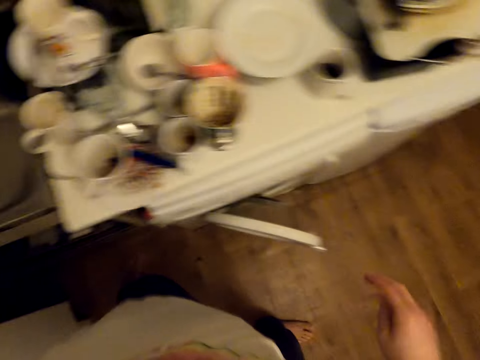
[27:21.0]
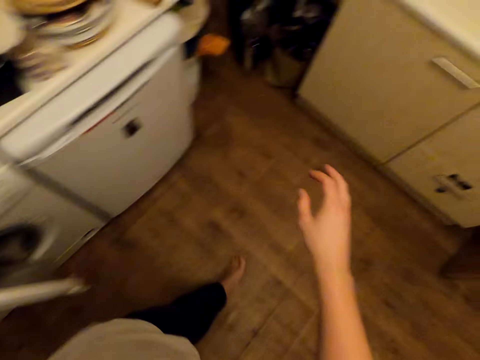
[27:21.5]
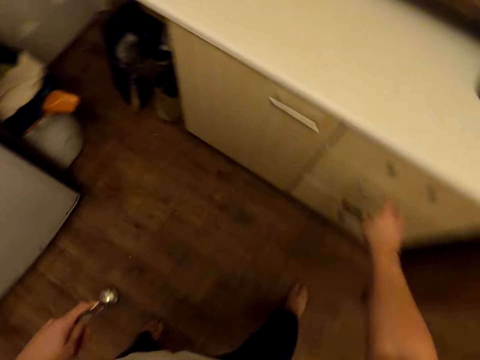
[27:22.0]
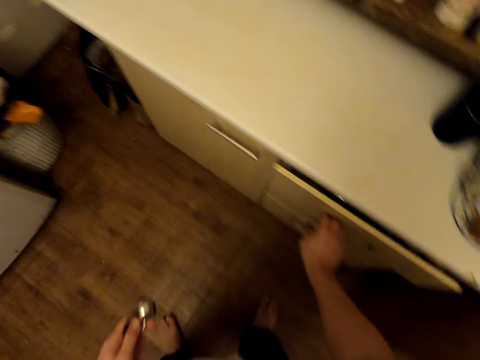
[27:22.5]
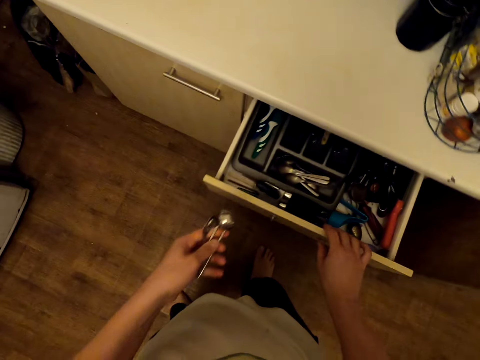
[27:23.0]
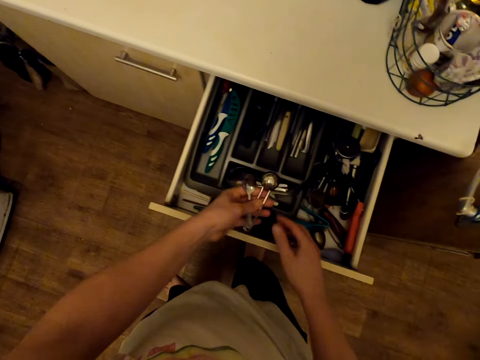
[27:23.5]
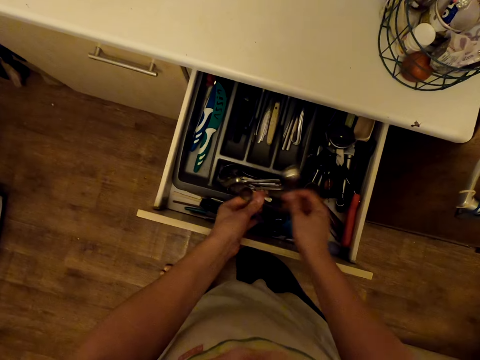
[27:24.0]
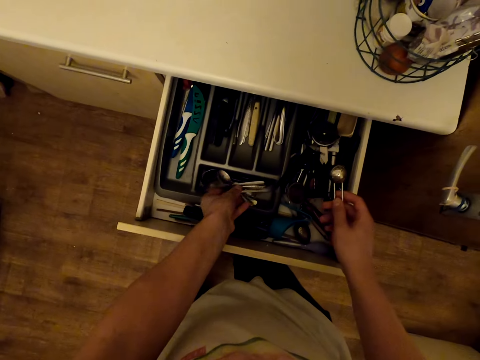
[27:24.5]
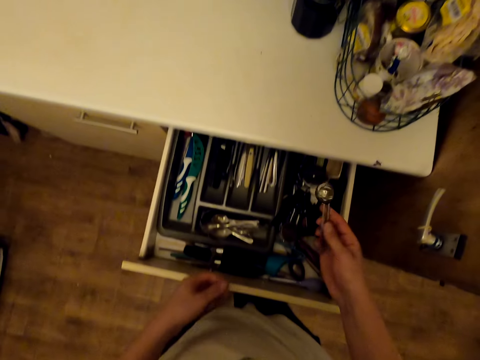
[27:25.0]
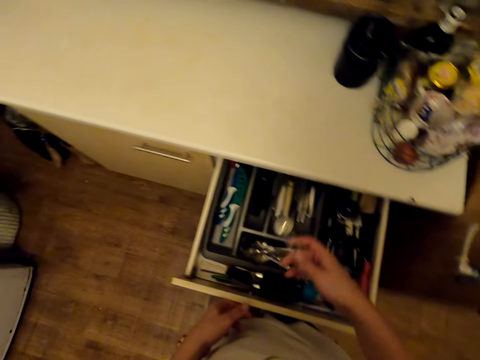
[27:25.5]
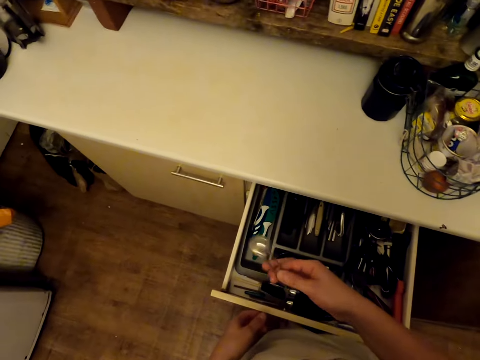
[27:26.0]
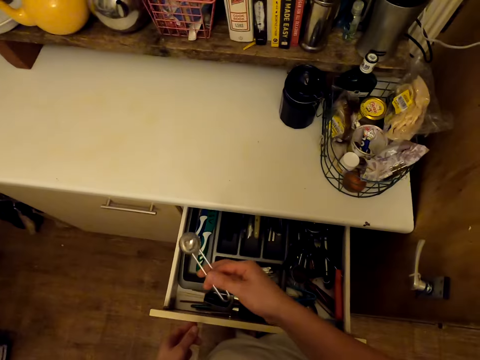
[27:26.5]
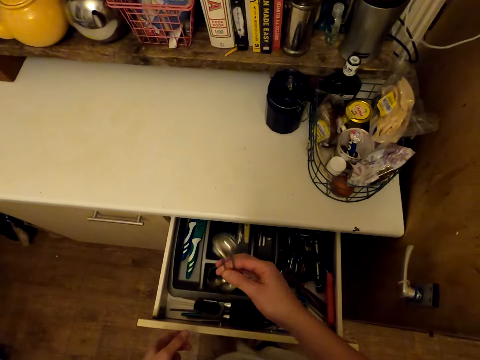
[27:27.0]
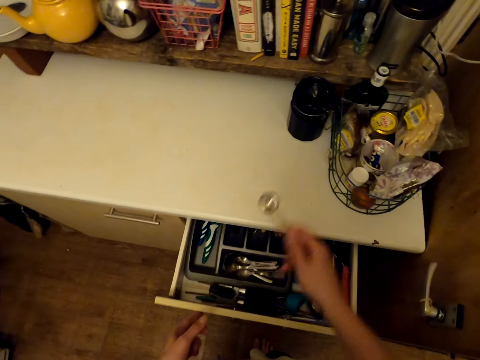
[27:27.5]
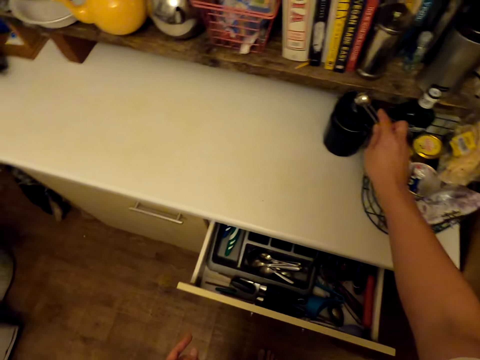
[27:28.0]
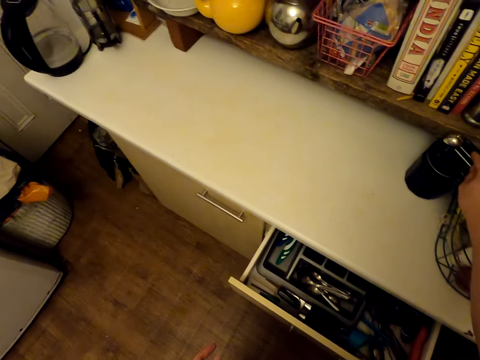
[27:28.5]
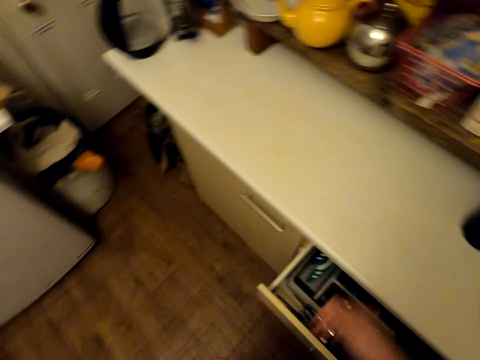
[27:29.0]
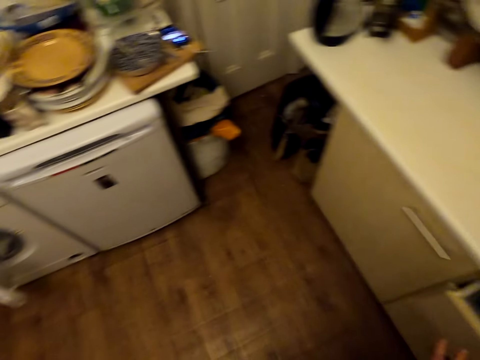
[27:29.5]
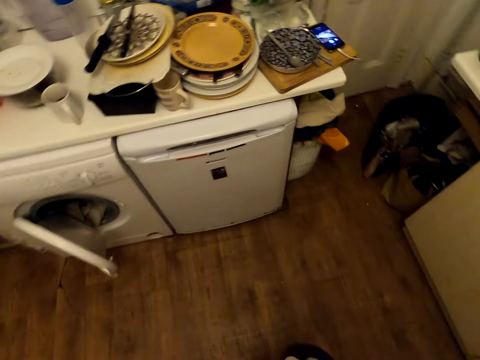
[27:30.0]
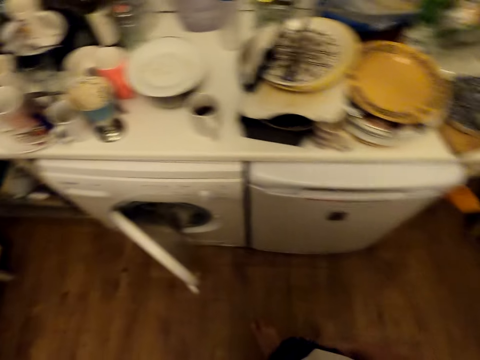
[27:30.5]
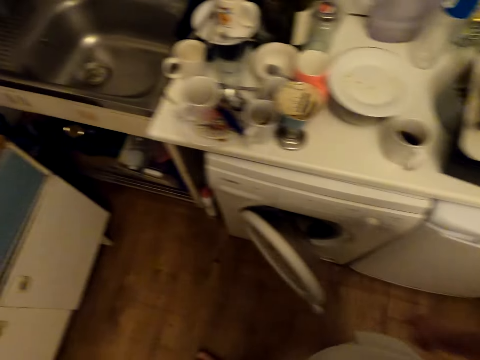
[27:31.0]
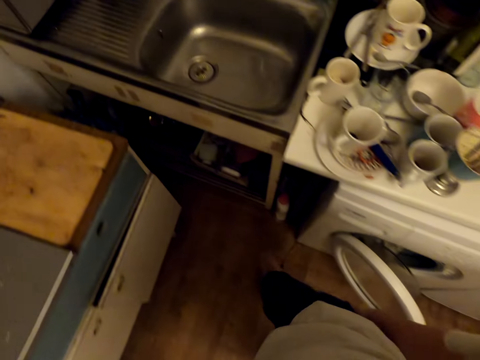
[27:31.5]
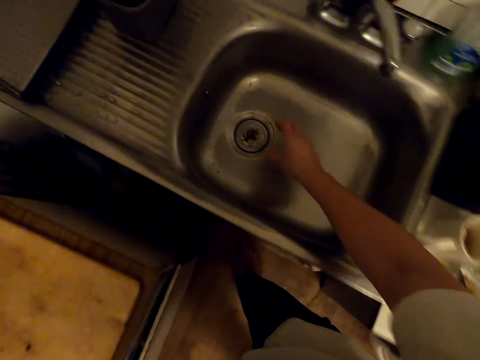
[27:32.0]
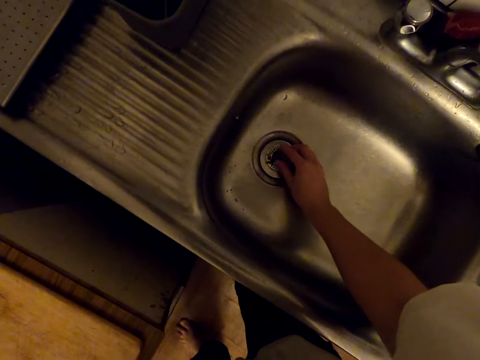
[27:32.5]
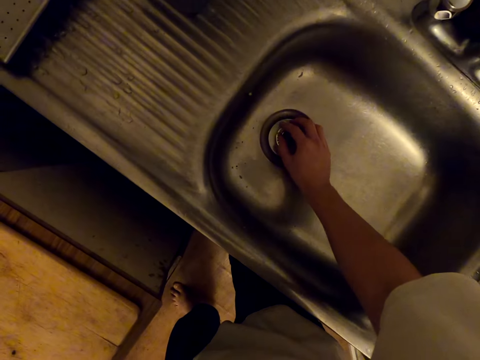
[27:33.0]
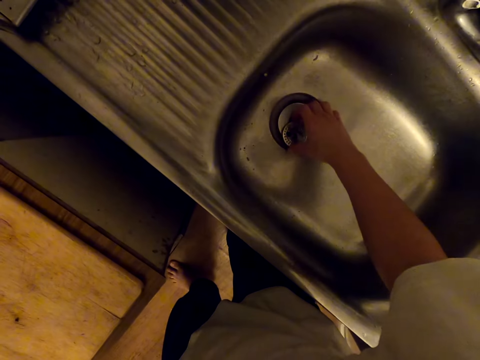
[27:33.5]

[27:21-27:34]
The camera wearer walks around. They open the kitchen drawer. They place the spoon in the drawer. They shake the spoon. They place the spoon on the can top. They walk around. They push back the drawer. They remove the sink crevices or strainer.

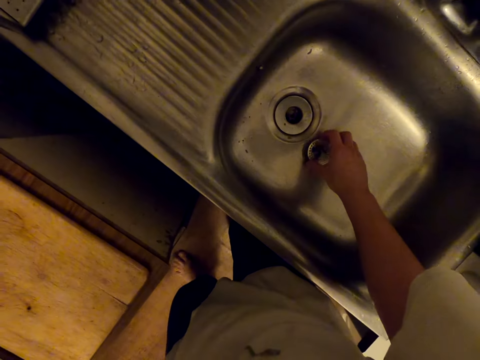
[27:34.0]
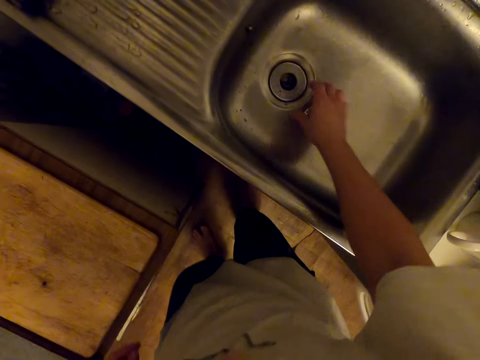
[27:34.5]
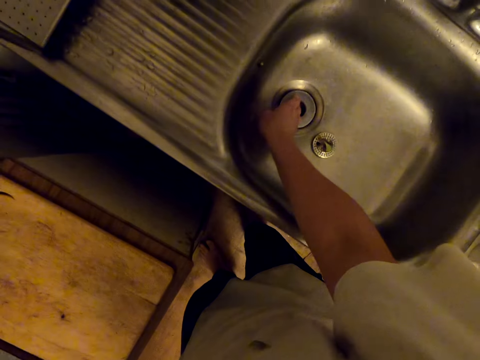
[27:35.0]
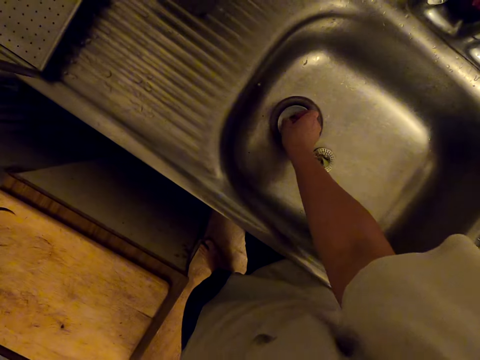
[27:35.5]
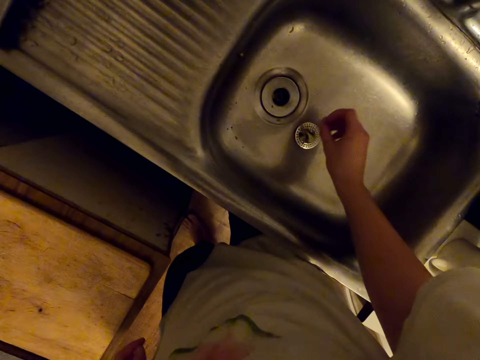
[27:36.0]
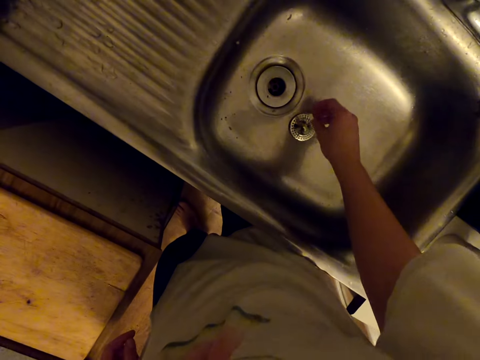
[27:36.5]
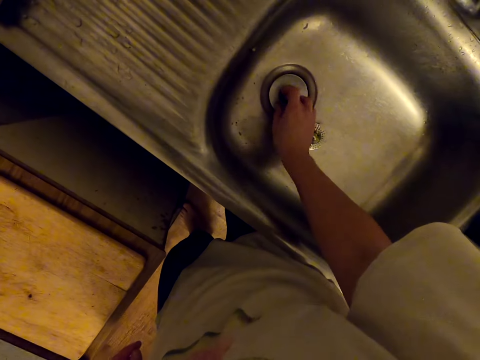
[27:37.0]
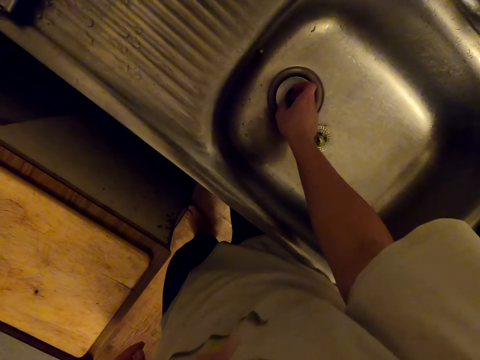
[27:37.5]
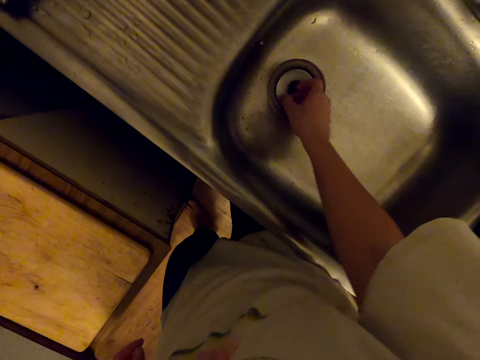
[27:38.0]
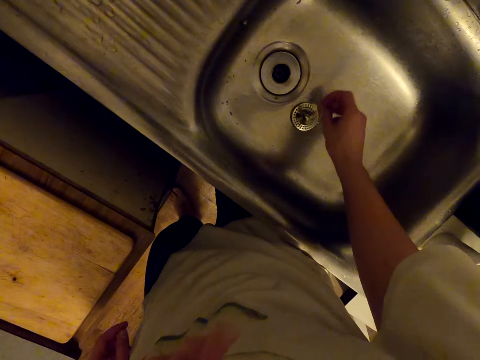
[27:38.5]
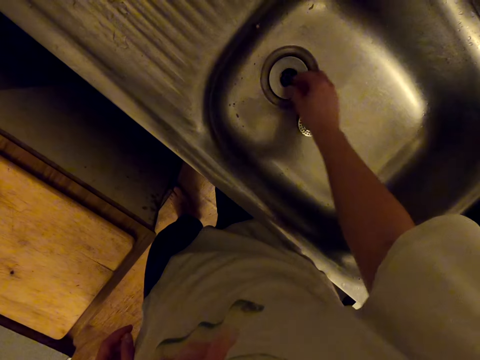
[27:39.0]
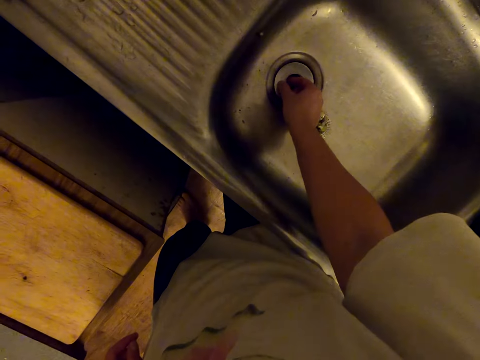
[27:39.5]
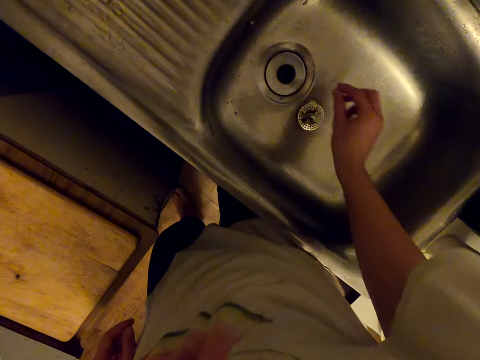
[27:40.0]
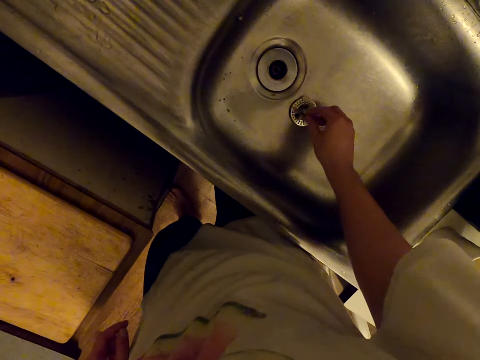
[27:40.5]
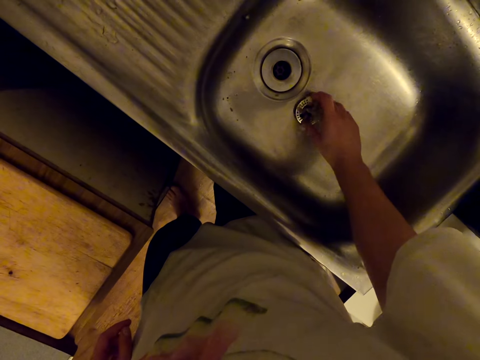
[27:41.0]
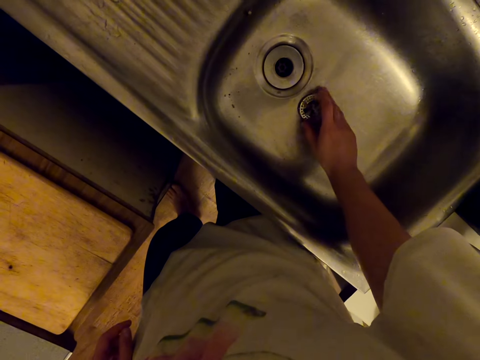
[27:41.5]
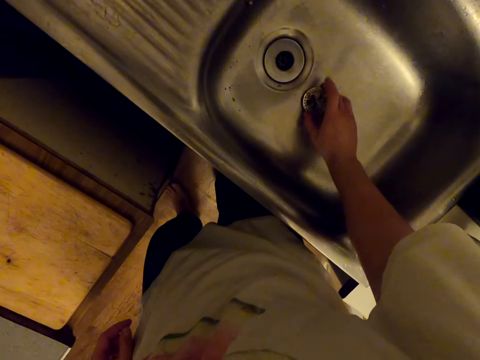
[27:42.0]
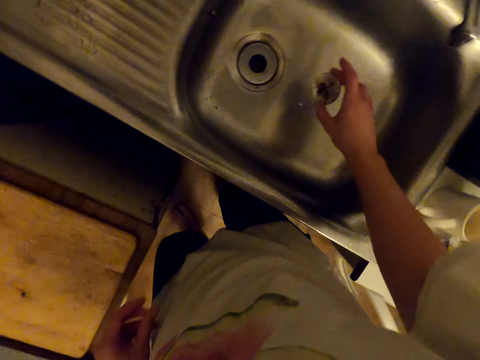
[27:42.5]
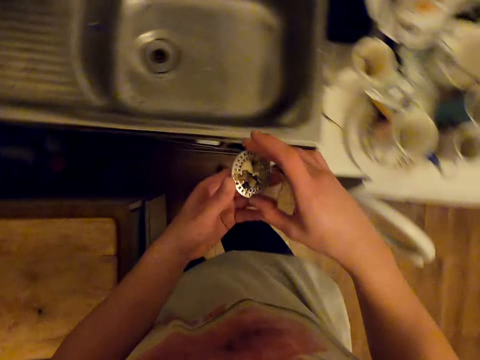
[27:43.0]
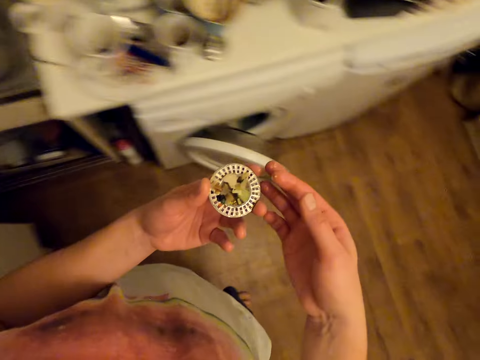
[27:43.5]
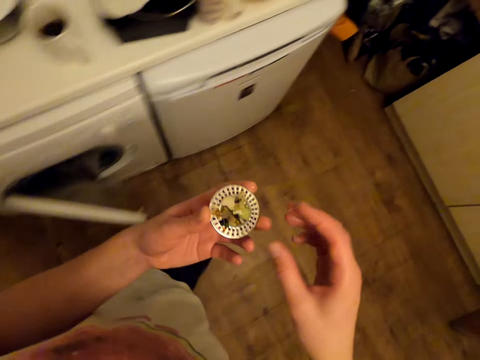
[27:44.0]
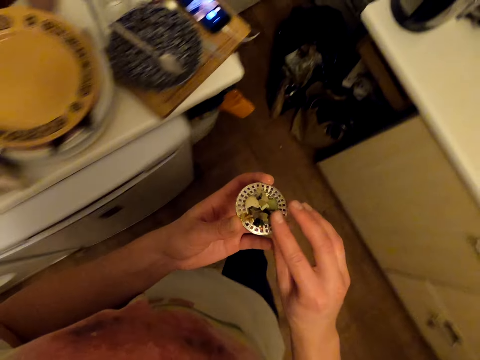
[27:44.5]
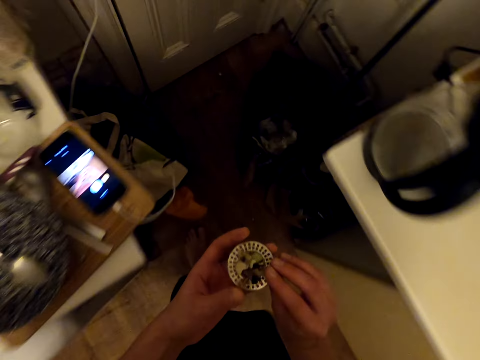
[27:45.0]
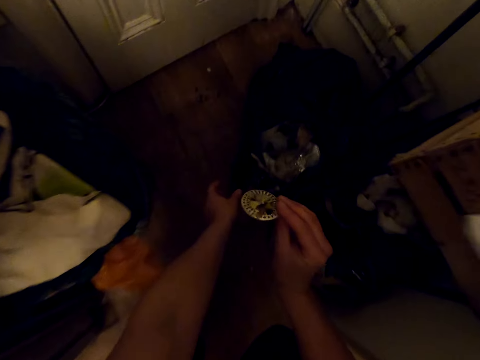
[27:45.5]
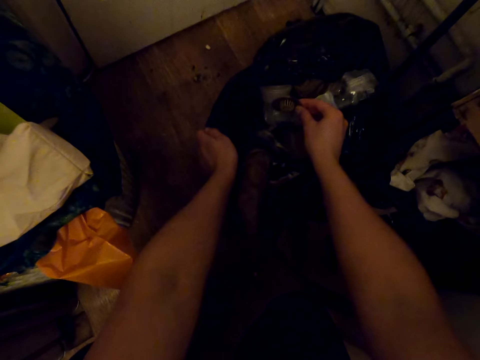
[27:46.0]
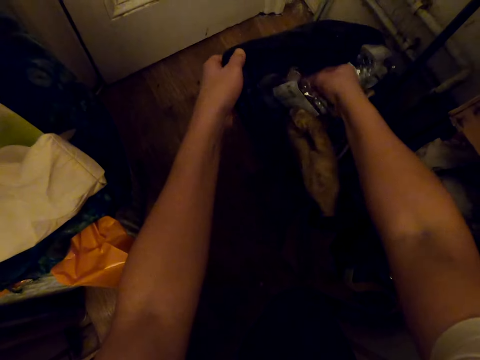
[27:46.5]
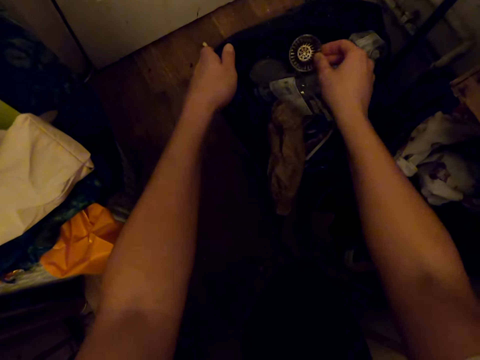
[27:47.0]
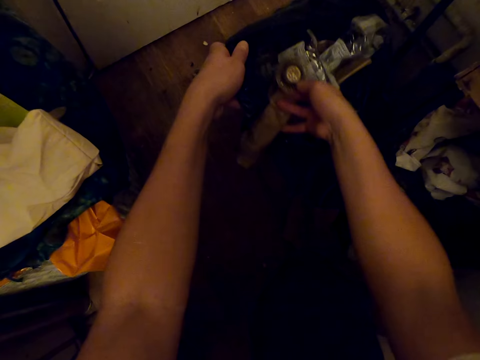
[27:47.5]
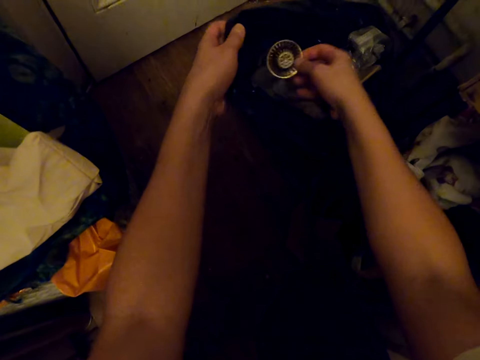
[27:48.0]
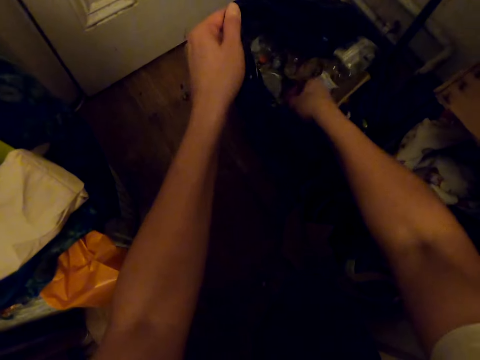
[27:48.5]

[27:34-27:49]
The camera wearer drops the strainer. They remove dirt from the sink. They drop the dirt. They remove dirt. They drop the dirt. They remove dirt. They drop the dirt. They pick up the strainer. They carry the dirt on the crevice. They walk around. They throw the dirt in the polythene dust bin.
